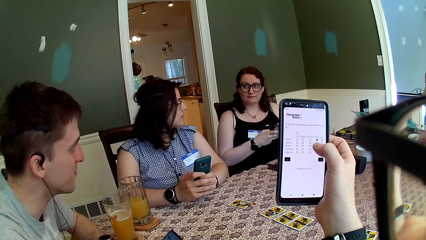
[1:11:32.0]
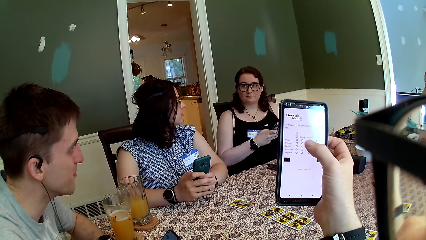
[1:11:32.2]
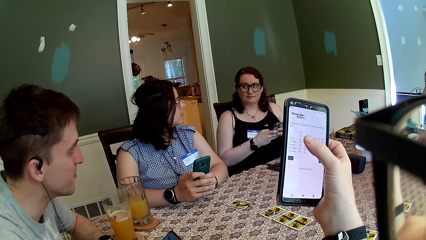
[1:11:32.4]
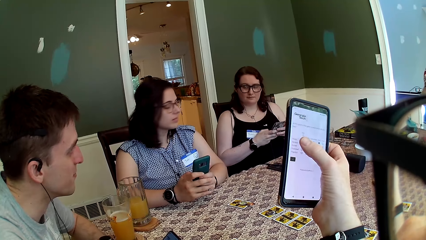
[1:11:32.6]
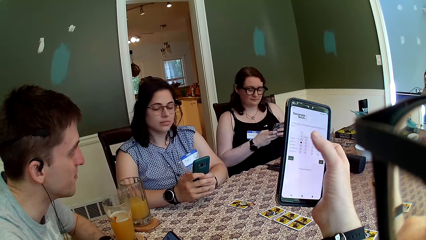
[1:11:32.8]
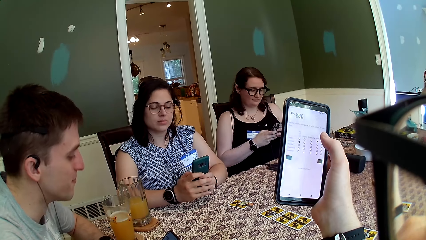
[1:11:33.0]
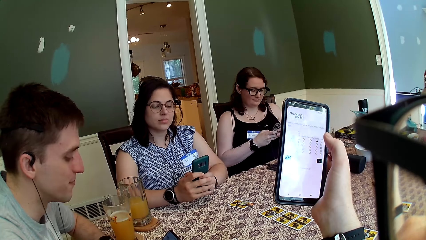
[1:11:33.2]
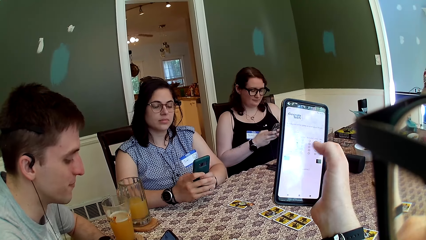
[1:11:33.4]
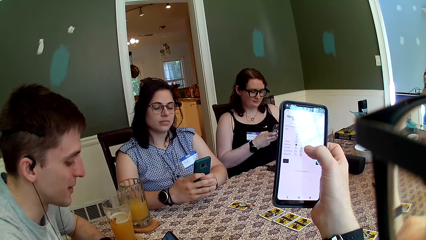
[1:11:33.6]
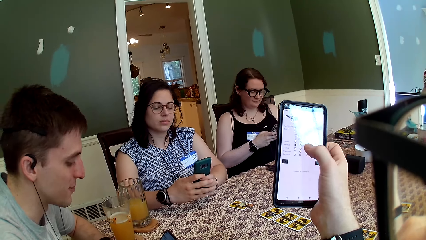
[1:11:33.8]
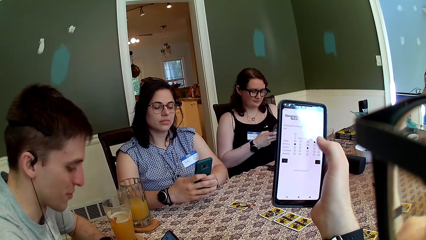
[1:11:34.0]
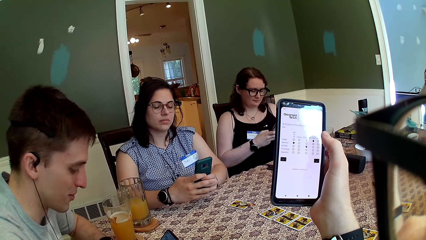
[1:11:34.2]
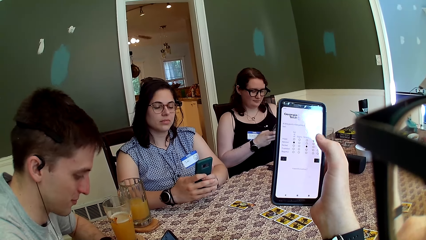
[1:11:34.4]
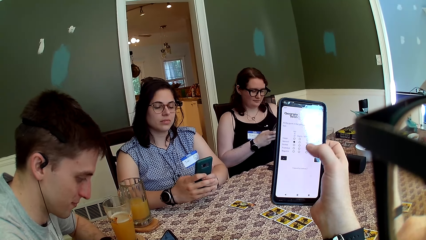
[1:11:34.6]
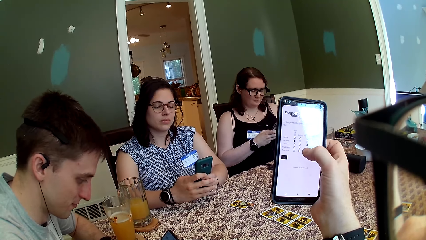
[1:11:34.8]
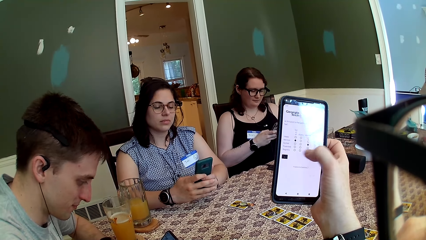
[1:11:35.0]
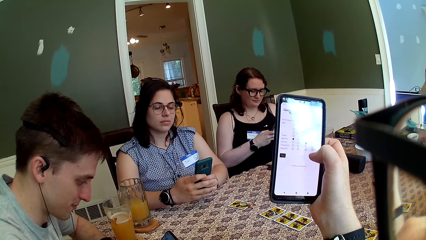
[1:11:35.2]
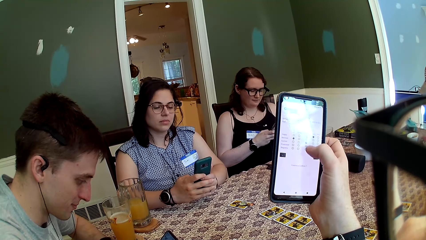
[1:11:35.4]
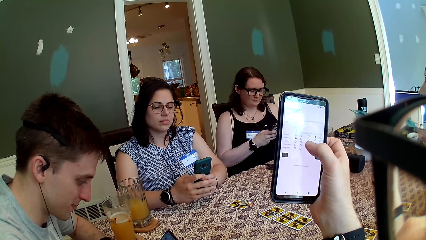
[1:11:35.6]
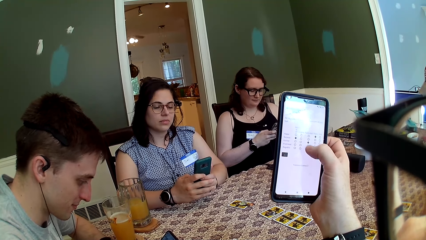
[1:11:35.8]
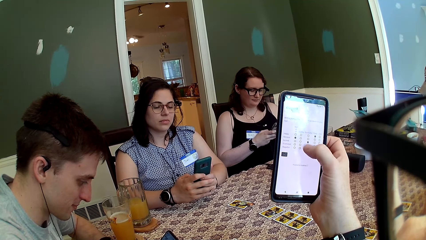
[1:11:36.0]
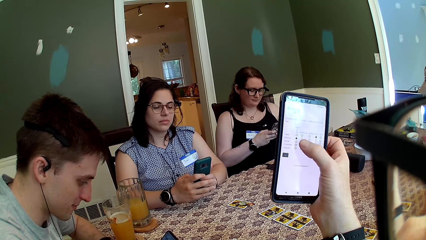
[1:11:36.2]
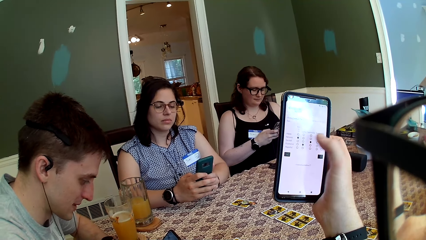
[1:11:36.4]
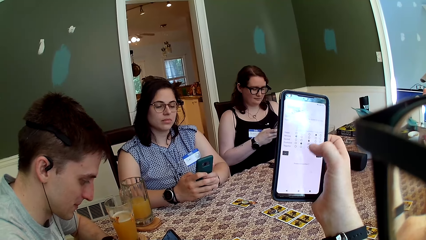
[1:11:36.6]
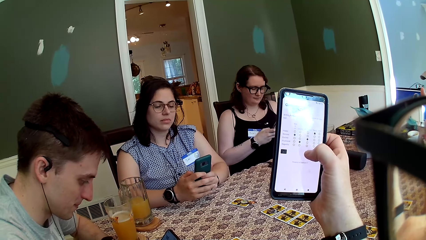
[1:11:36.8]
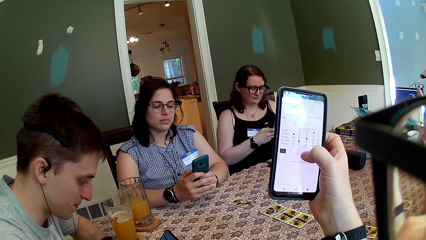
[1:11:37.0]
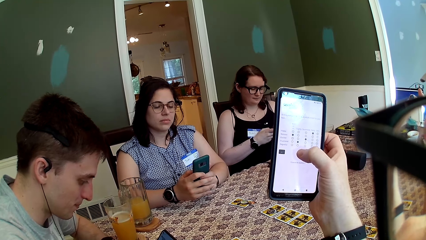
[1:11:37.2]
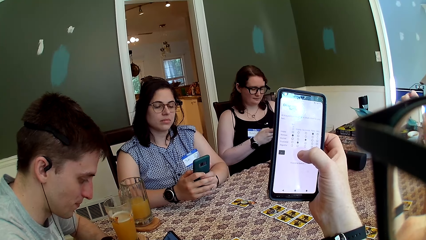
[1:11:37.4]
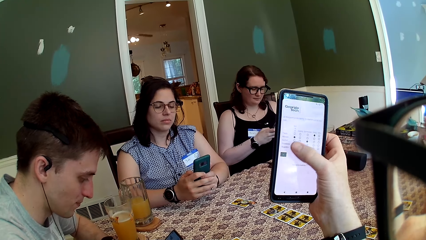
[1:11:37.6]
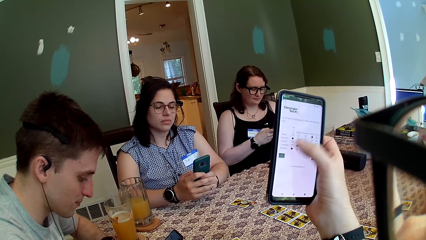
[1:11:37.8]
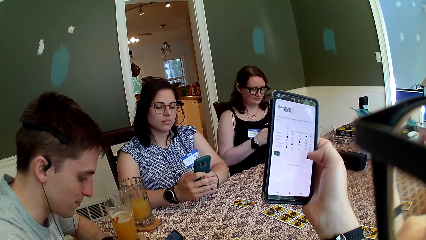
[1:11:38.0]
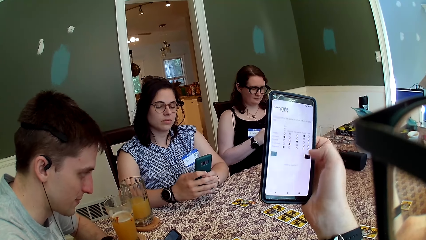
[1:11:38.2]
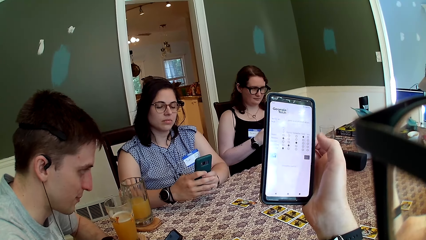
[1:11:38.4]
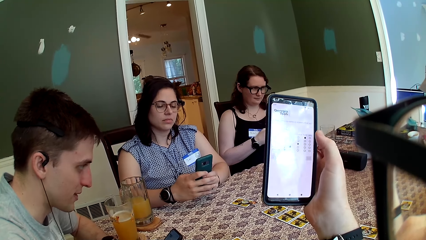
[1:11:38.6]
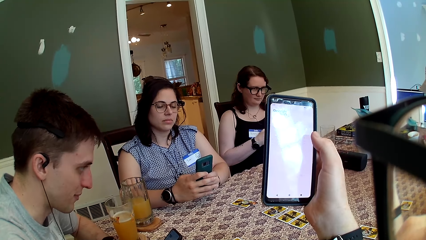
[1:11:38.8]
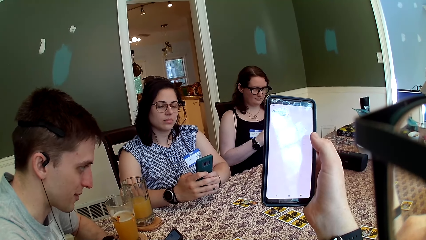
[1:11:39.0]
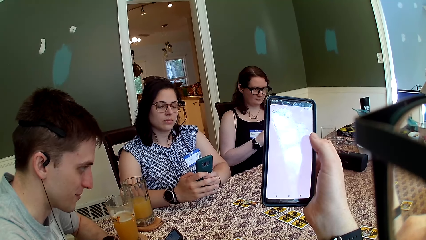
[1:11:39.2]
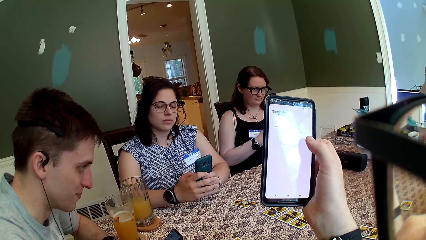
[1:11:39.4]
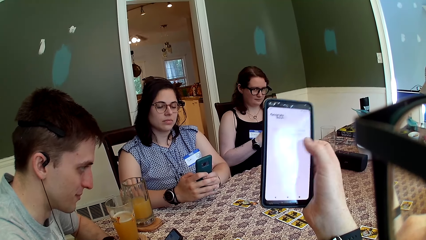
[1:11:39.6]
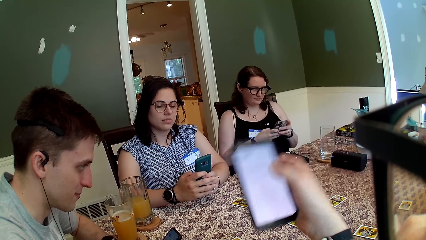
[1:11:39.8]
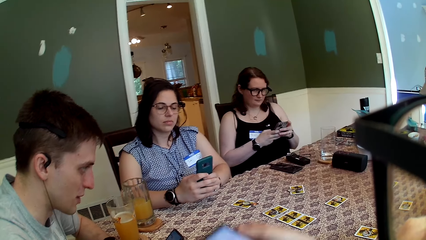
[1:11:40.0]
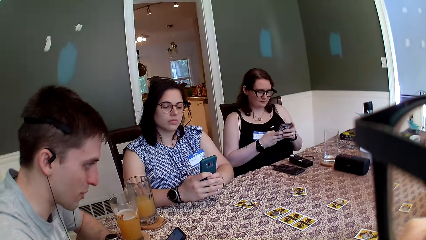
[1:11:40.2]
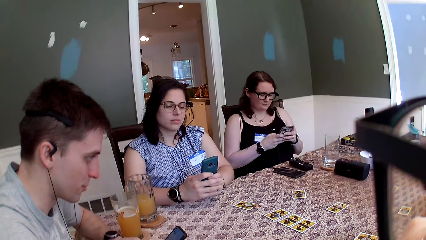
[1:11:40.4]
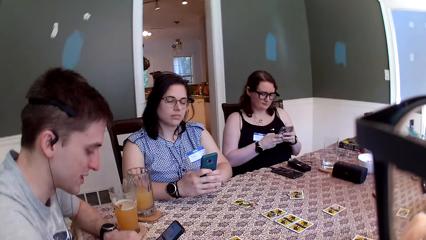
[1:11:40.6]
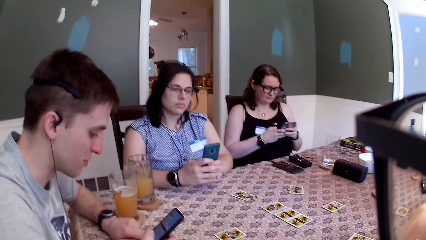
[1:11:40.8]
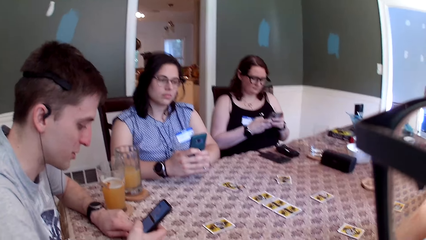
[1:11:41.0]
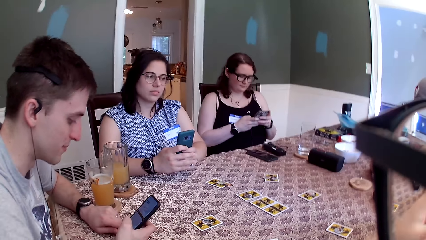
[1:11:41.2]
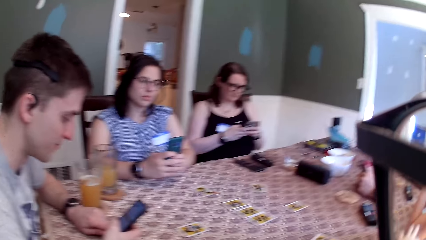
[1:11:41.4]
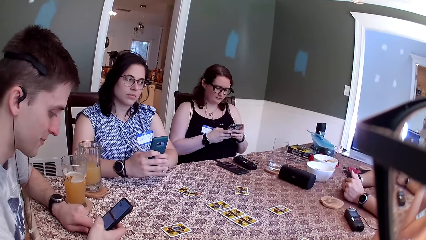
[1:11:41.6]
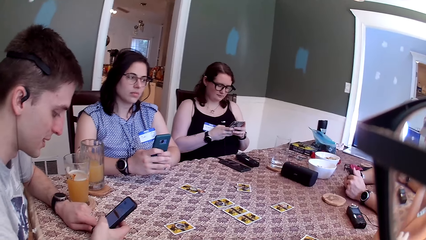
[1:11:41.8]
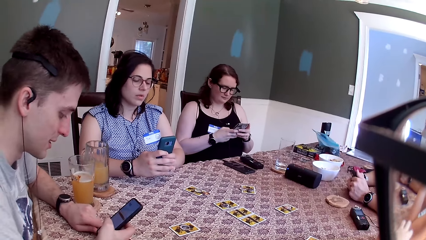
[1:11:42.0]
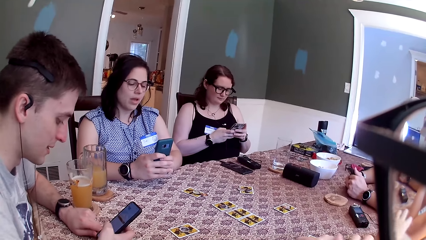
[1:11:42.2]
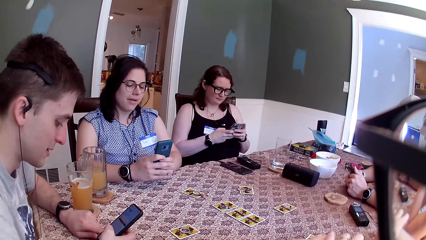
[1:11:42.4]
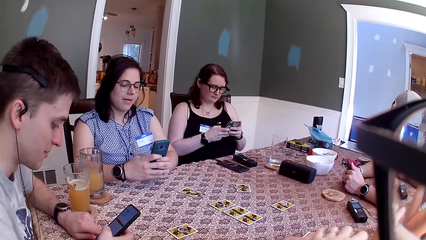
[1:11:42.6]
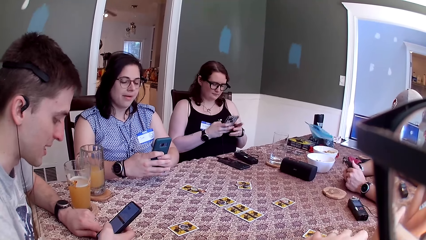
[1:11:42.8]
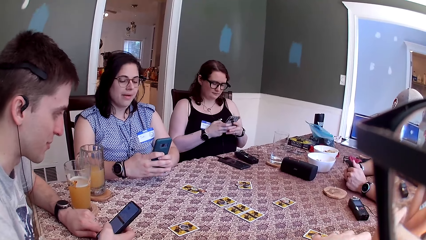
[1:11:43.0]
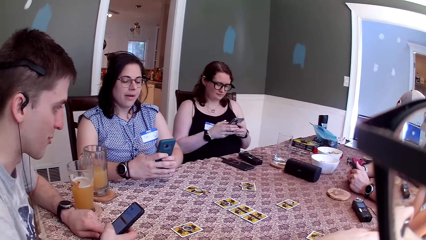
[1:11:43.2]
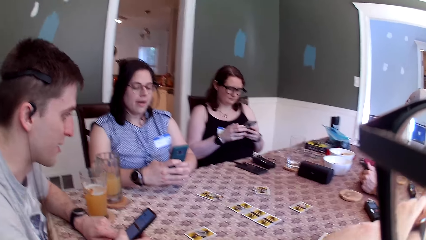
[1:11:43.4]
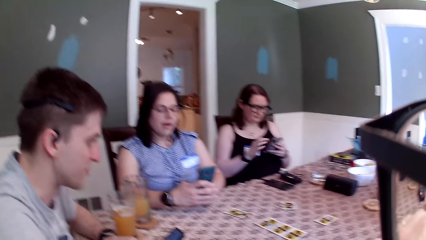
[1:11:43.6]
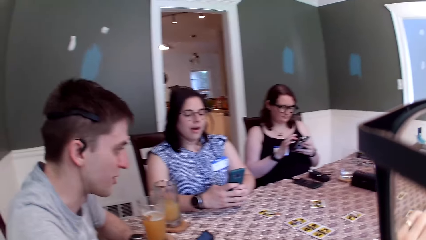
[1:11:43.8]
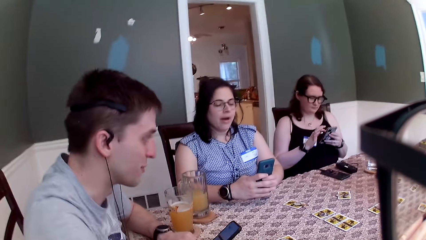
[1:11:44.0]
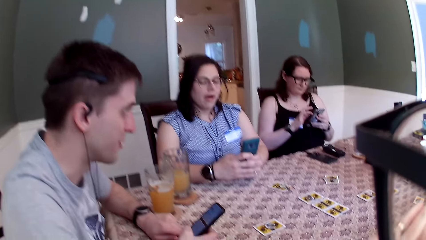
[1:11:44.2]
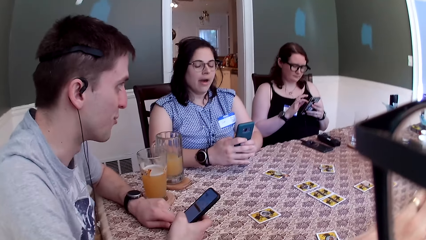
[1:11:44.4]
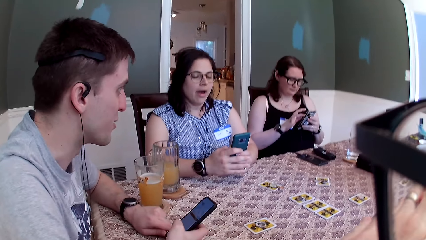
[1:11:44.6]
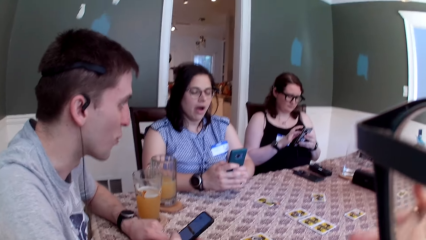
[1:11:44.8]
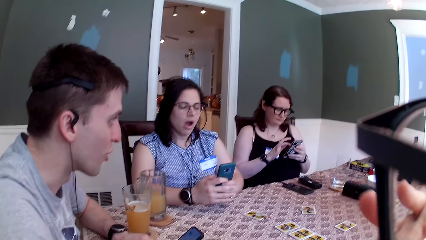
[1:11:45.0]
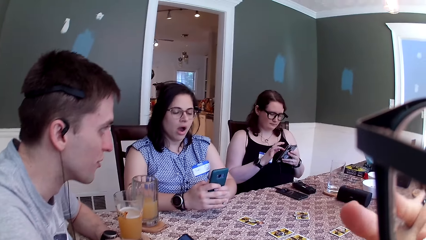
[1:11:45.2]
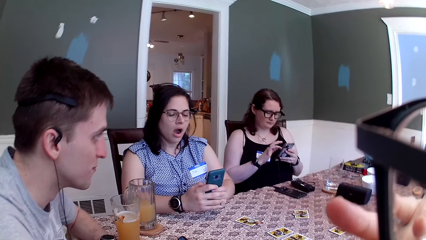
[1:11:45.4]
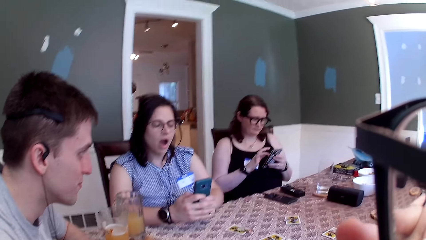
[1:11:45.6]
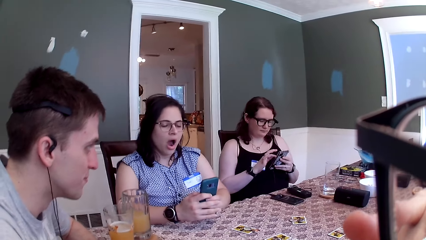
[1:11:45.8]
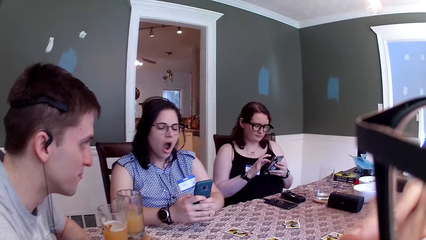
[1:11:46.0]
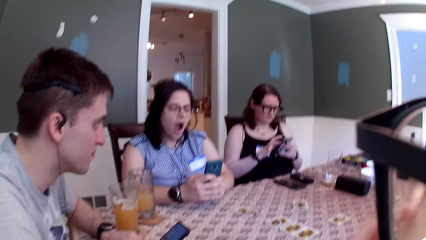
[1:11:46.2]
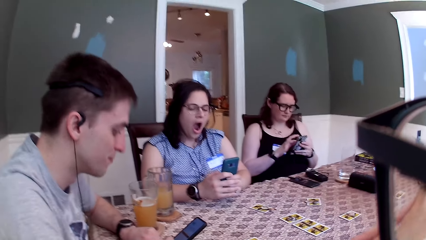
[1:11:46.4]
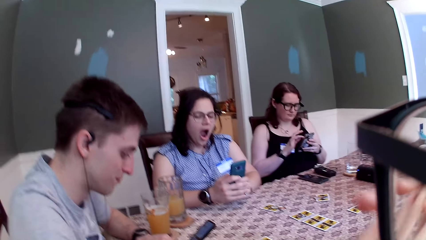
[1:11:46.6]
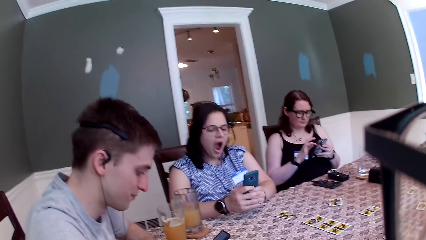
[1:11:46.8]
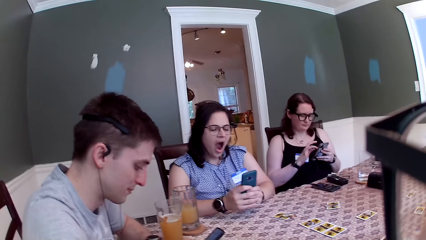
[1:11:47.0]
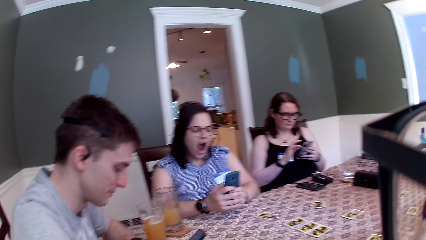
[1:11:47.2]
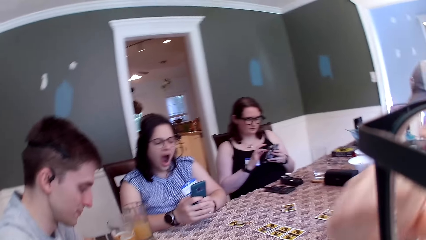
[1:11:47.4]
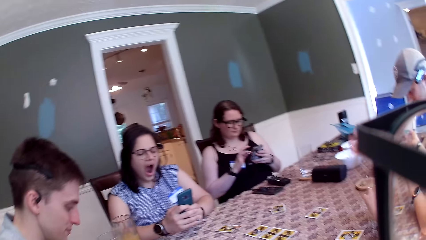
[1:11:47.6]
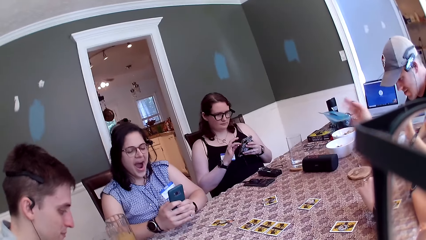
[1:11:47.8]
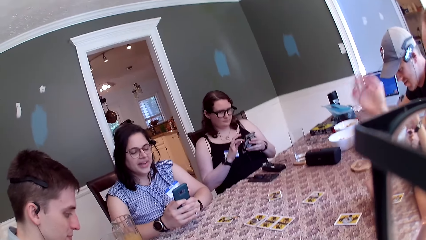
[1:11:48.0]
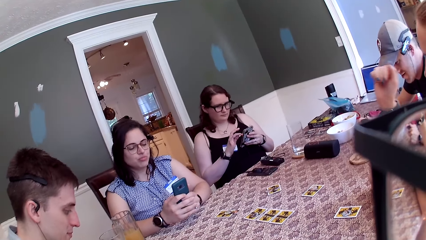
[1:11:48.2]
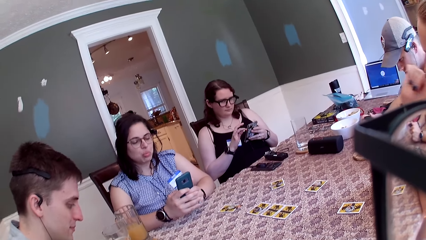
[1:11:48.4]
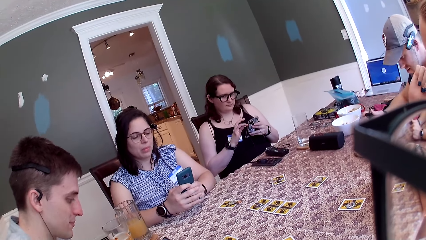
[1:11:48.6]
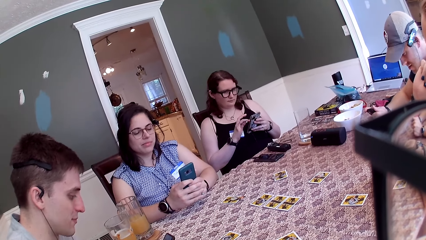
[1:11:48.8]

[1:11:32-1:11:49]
The camera wearer drops the phone on the table with her right hand. A lady, another lady, a man and the camera wearer scroll the phone.
